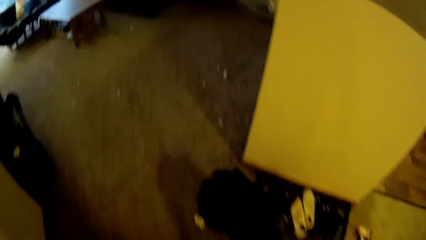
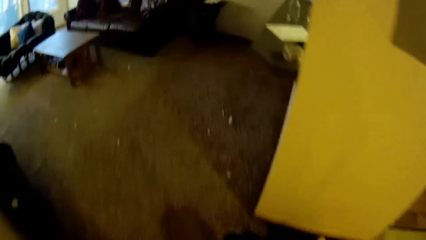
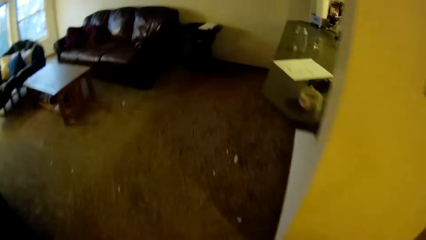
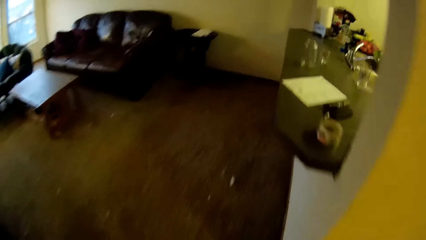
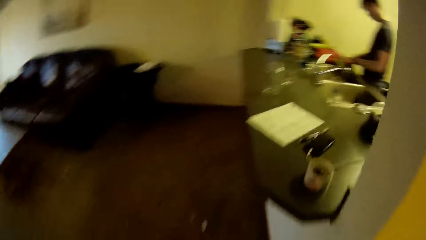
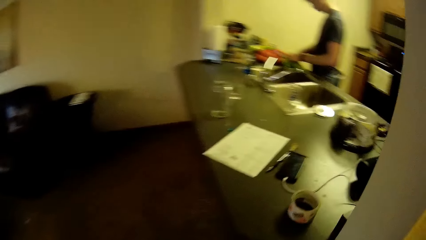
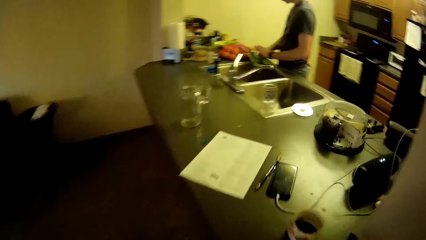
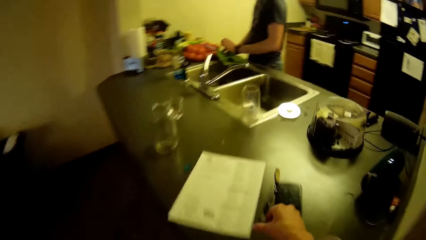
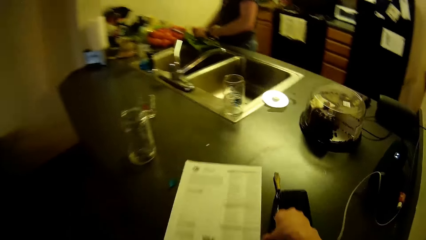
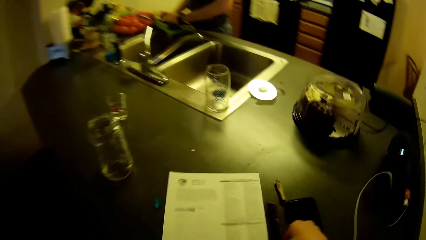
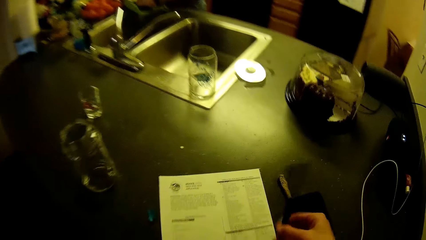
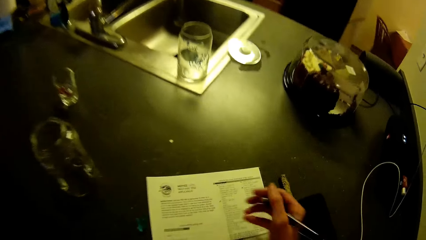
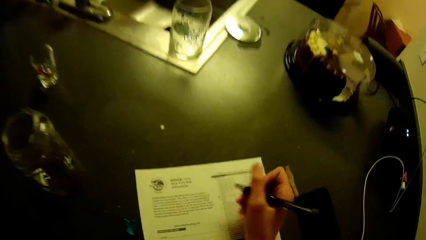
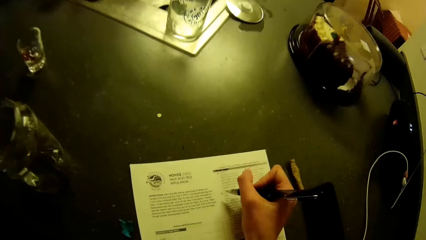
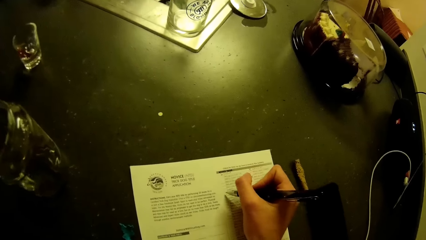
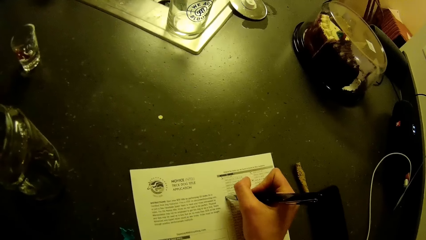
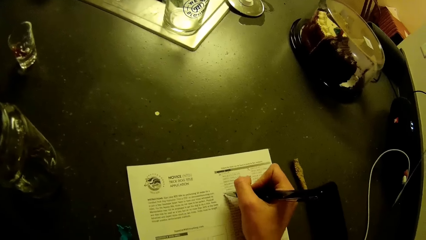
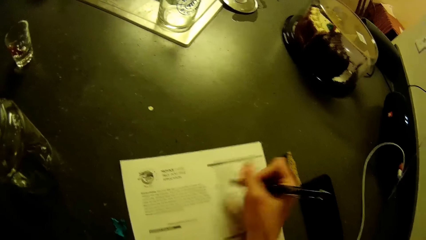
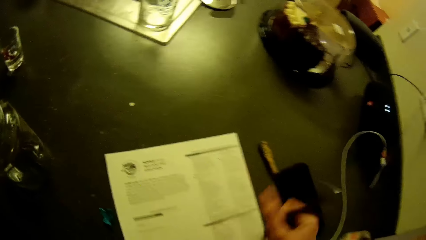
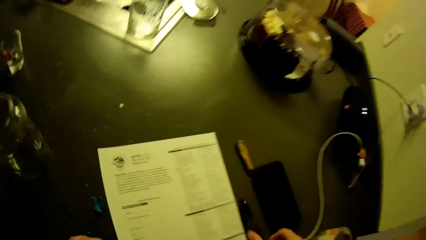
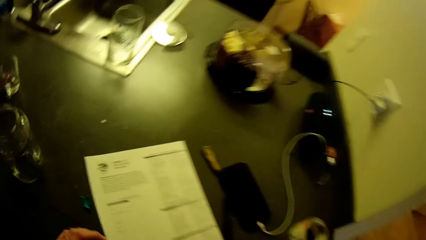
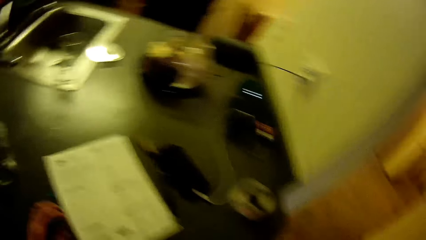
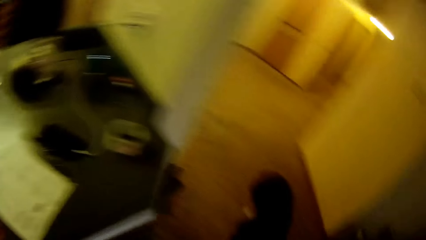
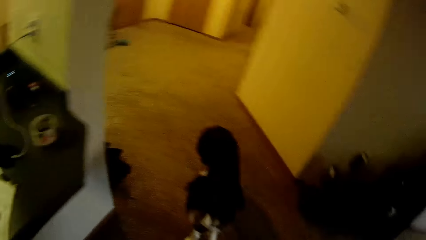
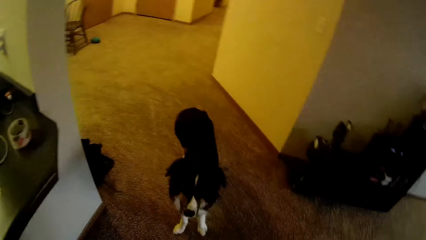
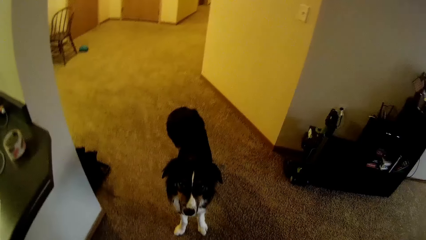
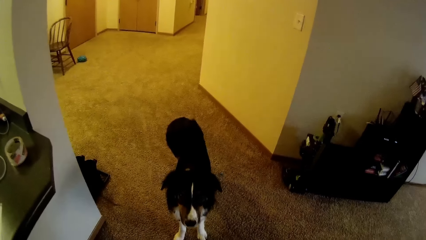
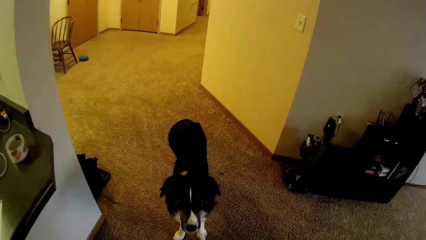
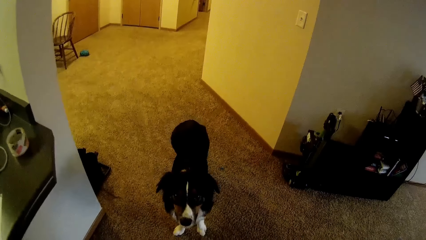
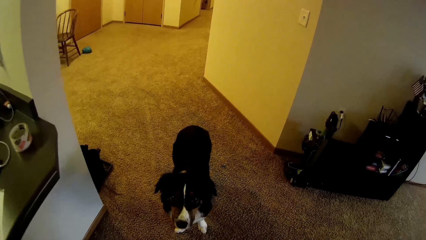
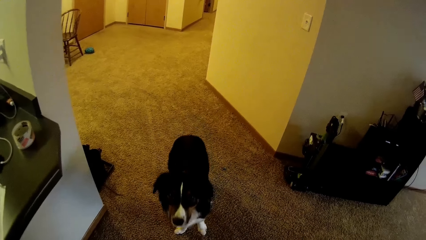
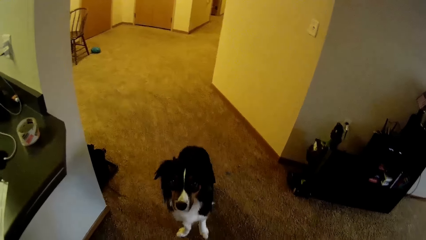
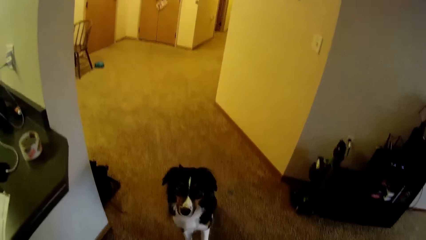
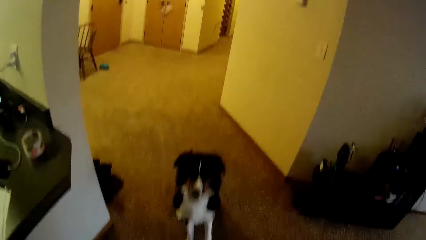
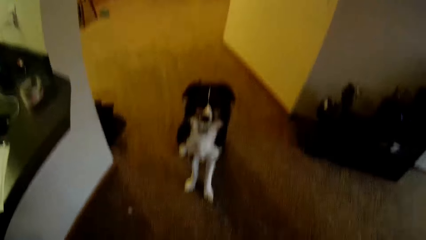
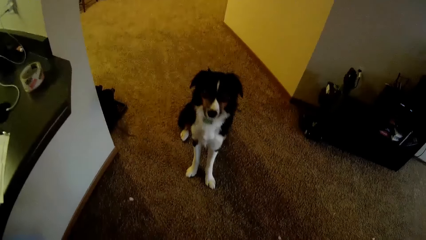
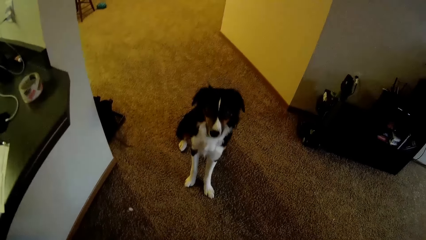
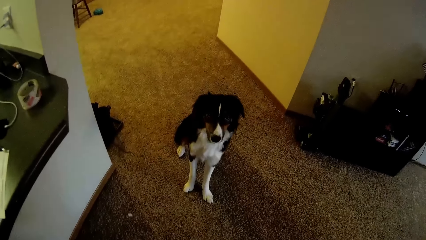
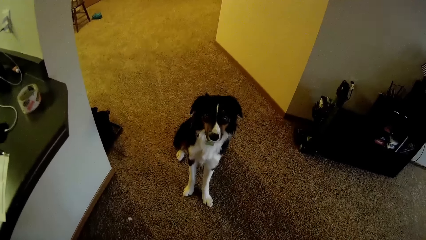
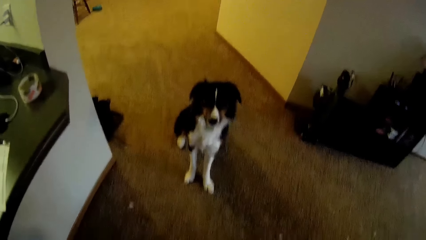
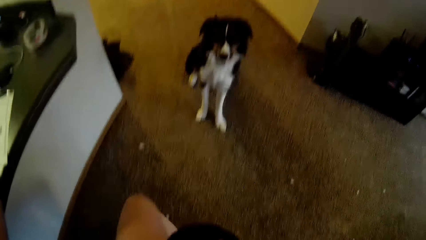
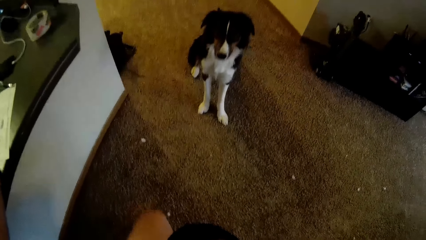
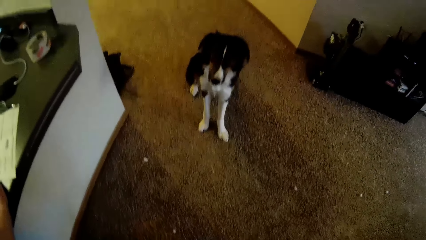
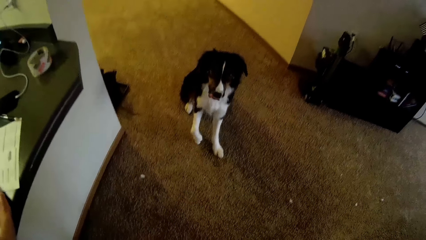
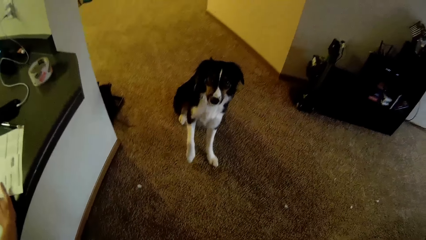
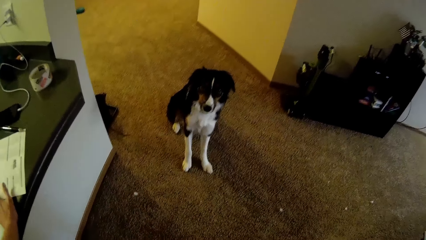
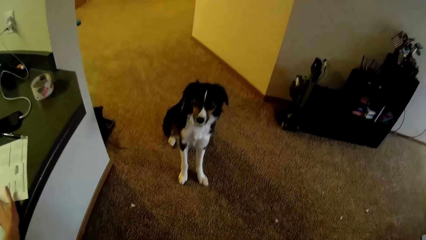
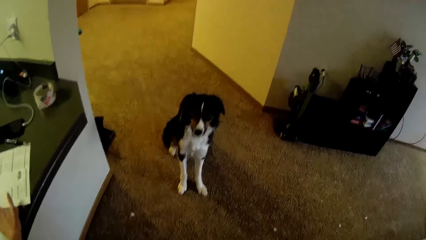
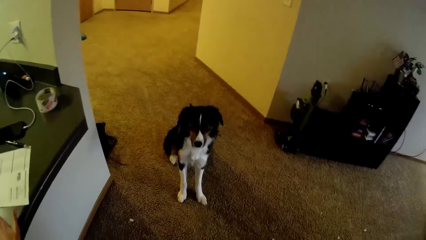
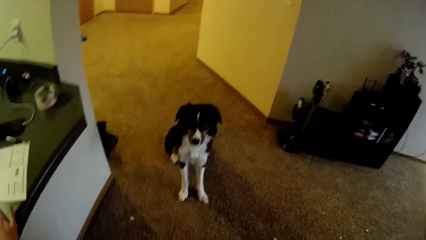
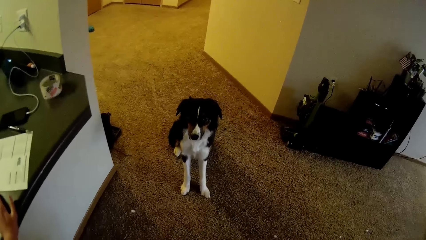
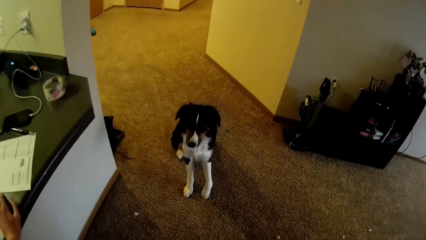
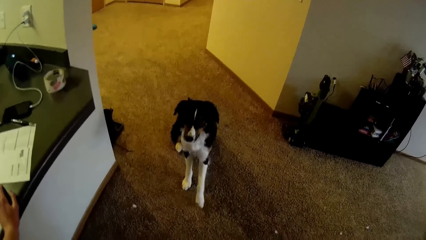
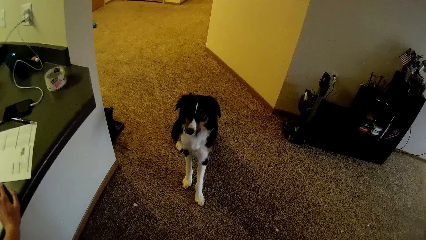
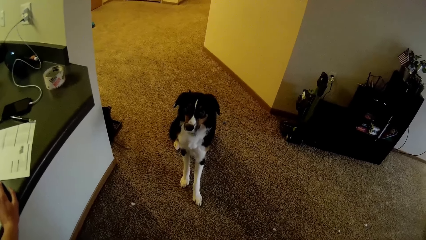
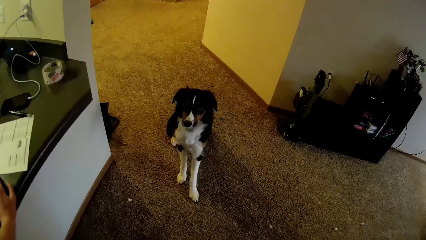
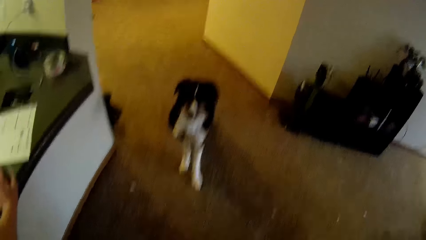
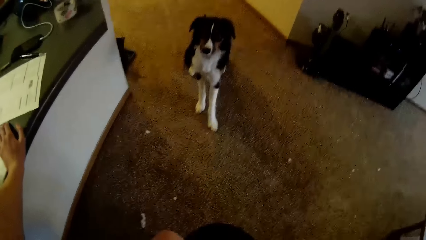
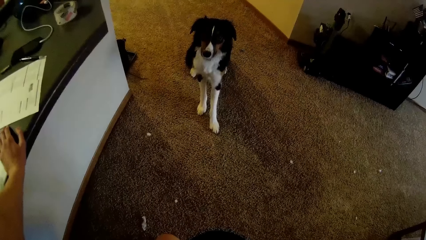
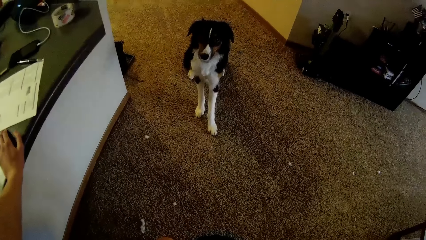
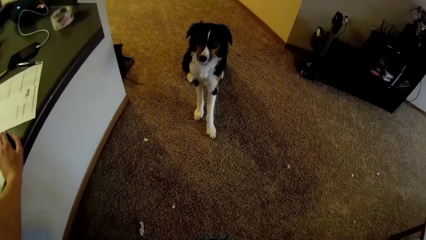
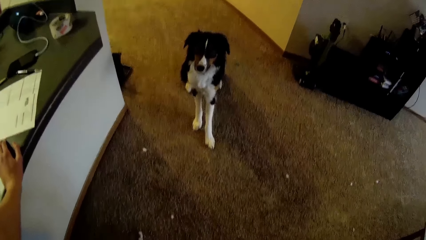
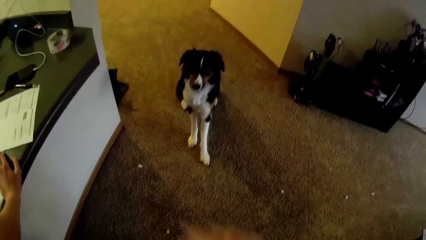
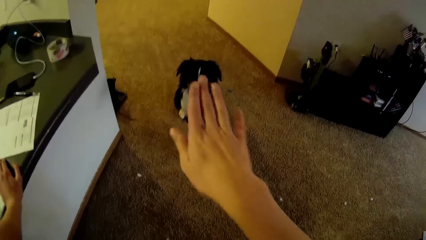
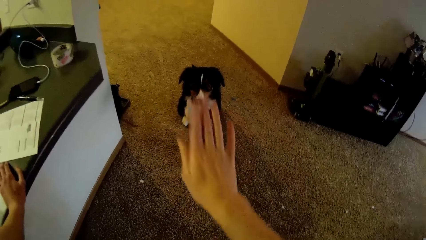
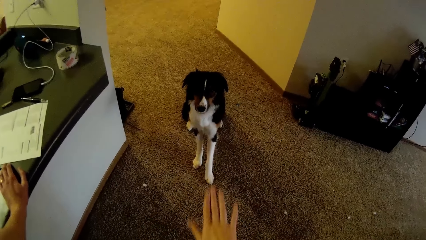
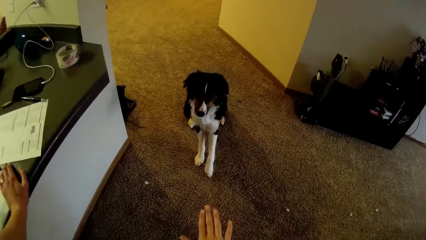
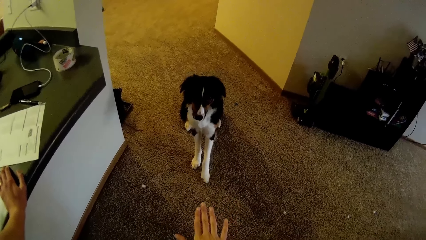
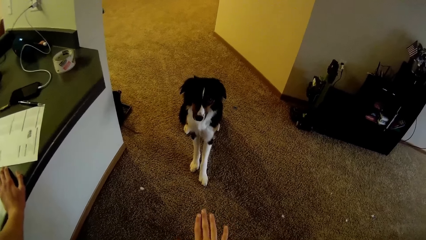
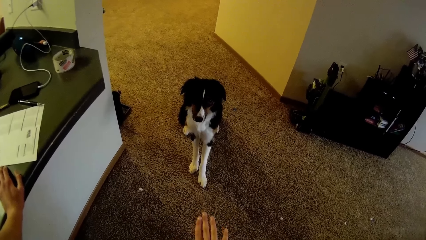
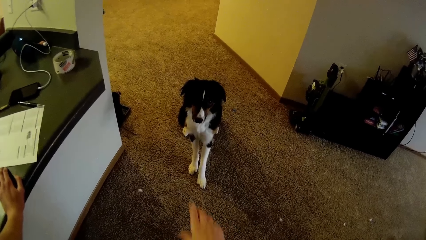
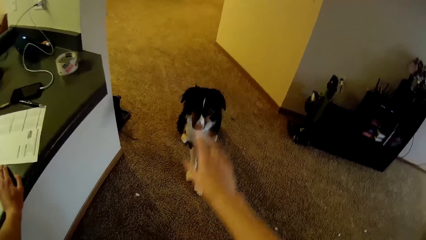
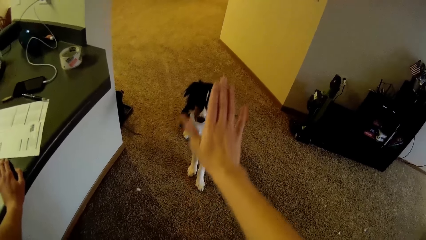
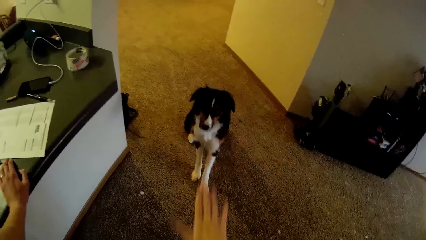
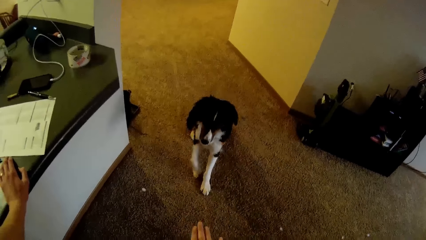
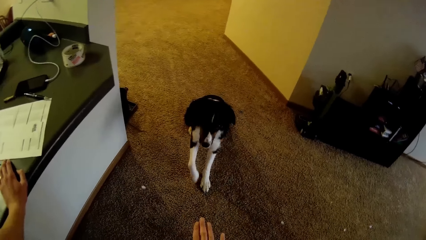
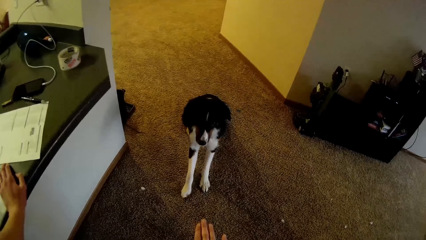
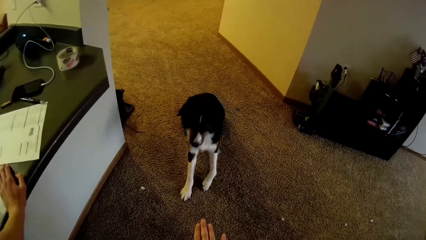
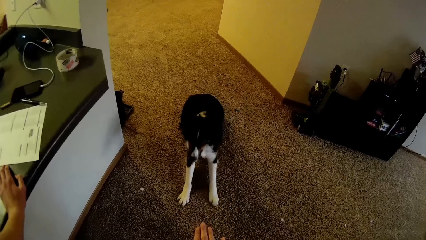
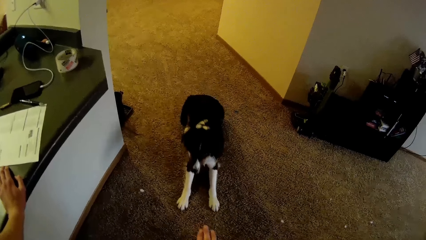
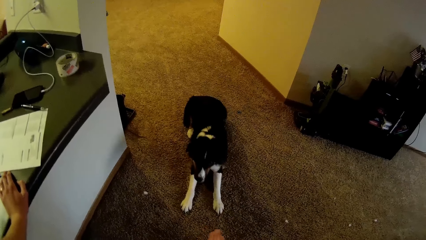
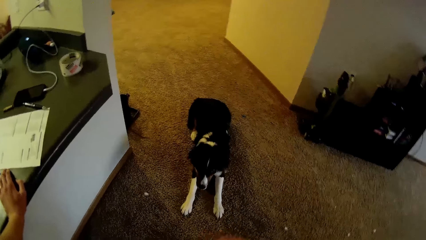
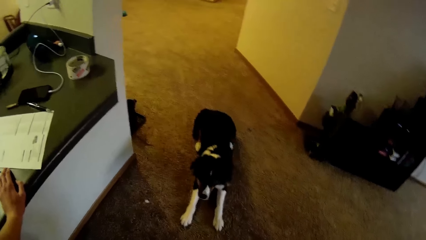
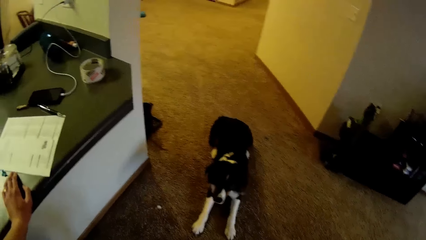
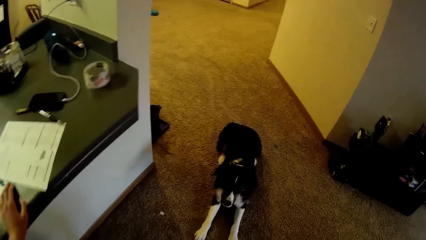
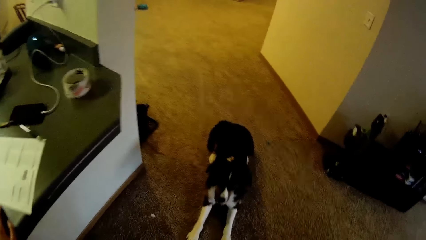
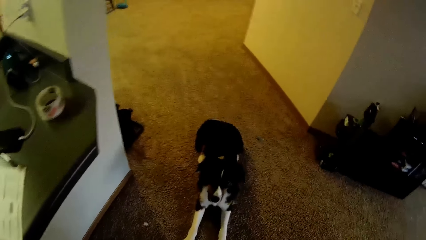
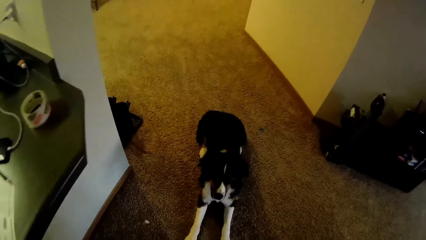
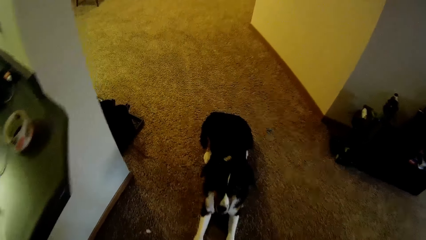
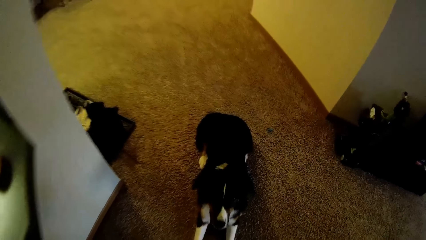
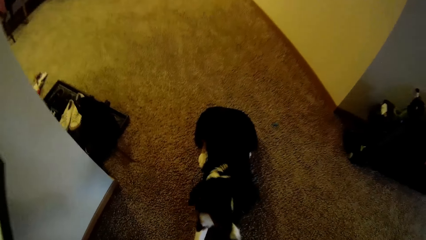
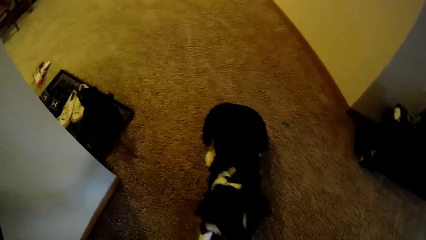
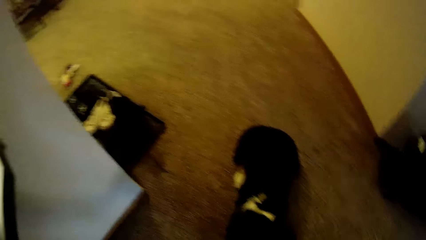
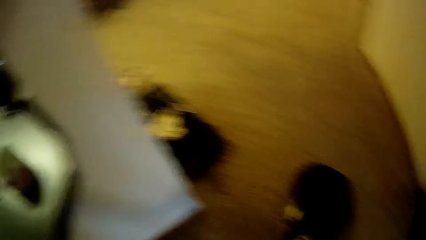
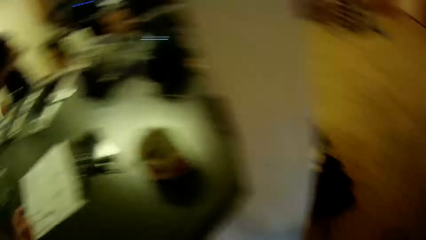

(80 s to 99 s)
A man stands in the room. The camera wearer picks up the pen on the kitchen slab. She fills an application checklist on the kitchen slab. She marks the sheet of paper. She drops the pen on the kitchen slab. She looks at the dog. She trains the dog in the living room. She raises her hand. She walks around the room.
